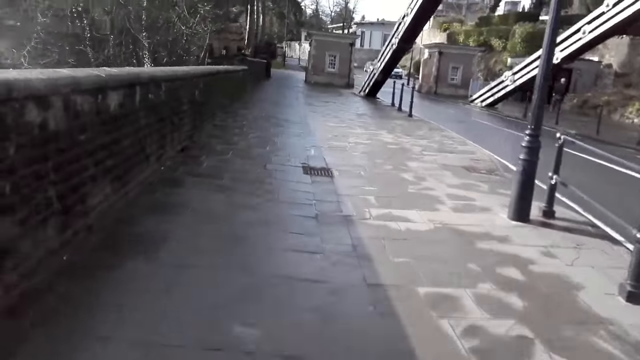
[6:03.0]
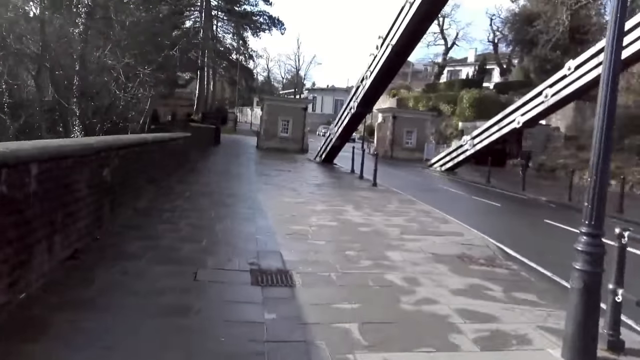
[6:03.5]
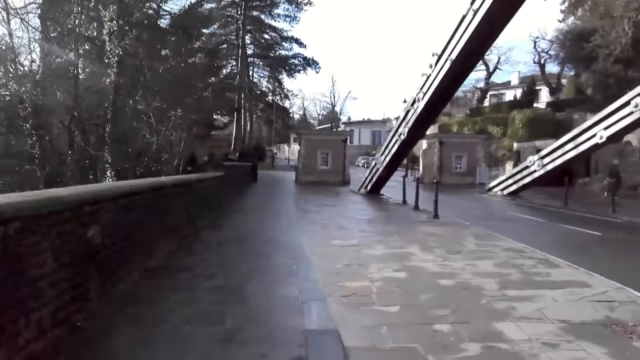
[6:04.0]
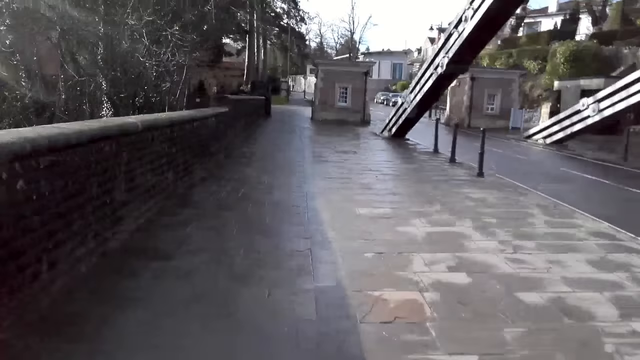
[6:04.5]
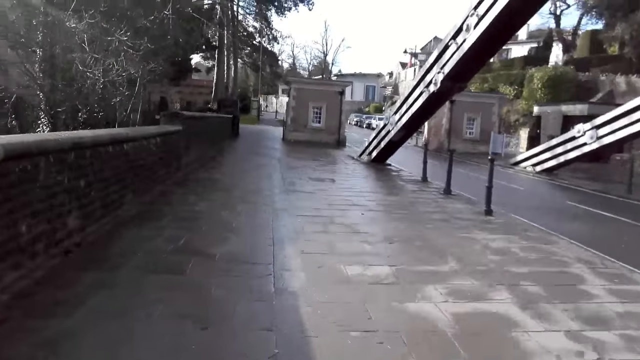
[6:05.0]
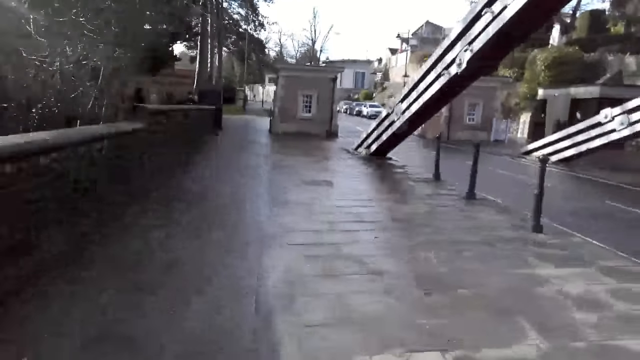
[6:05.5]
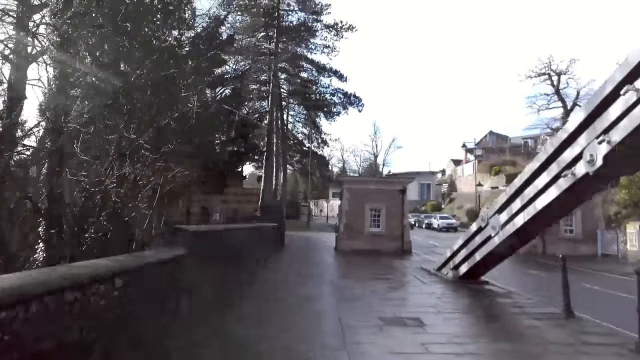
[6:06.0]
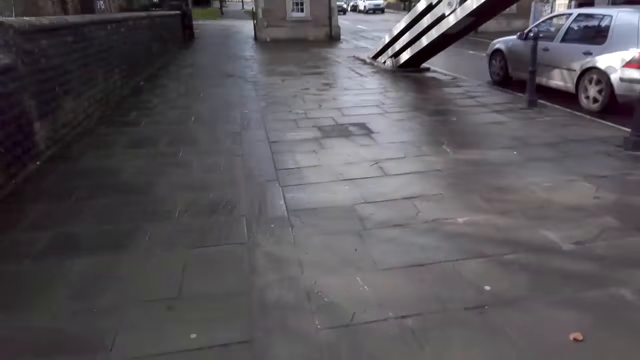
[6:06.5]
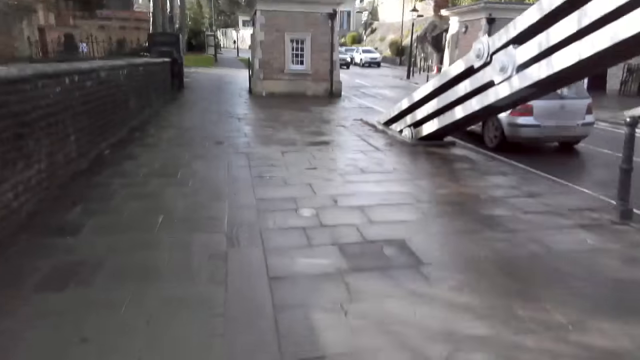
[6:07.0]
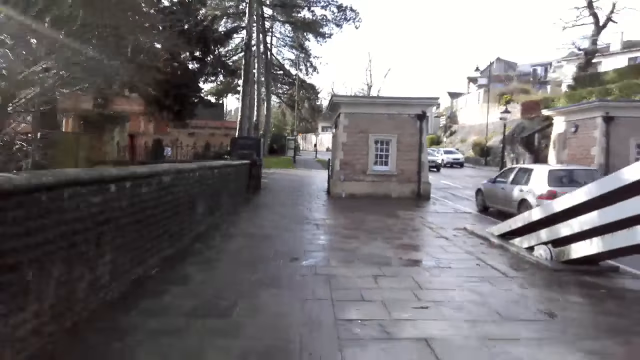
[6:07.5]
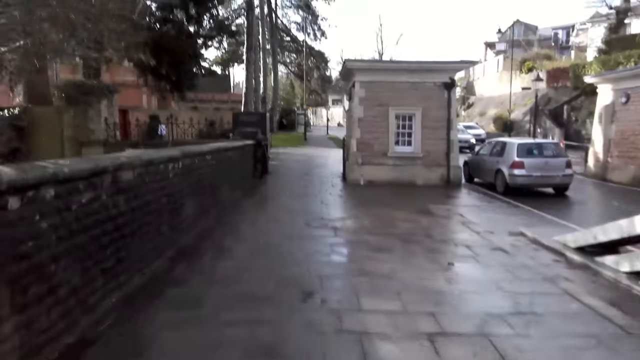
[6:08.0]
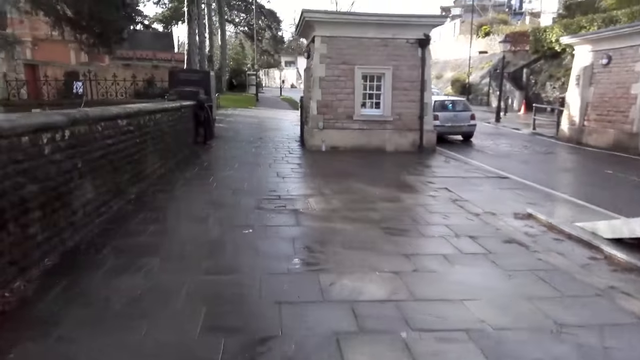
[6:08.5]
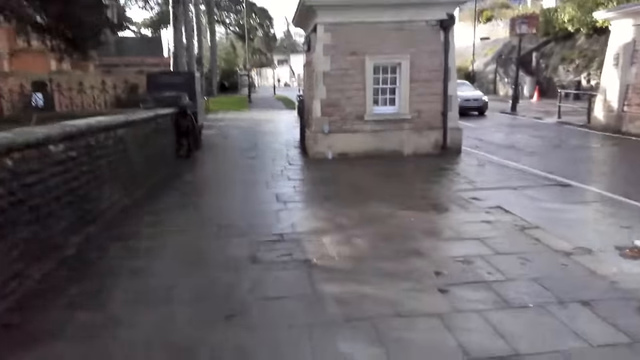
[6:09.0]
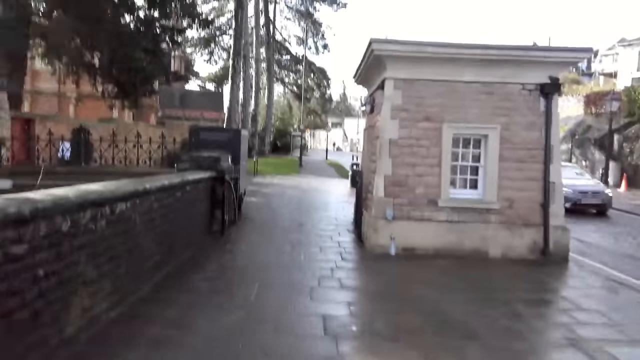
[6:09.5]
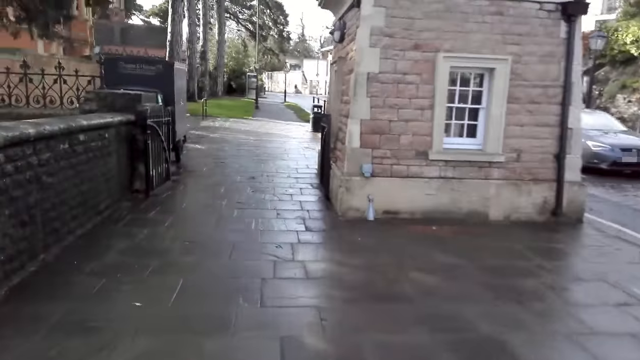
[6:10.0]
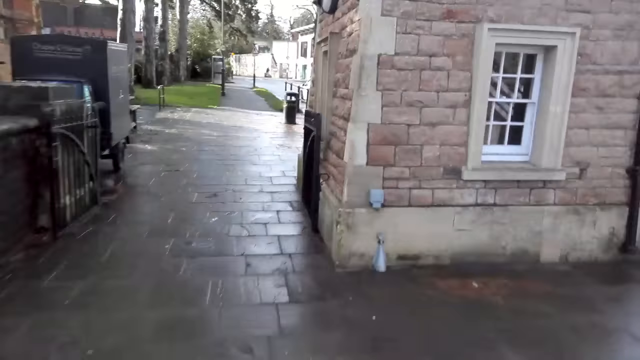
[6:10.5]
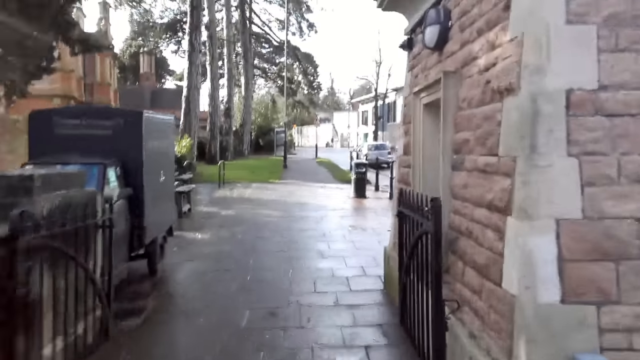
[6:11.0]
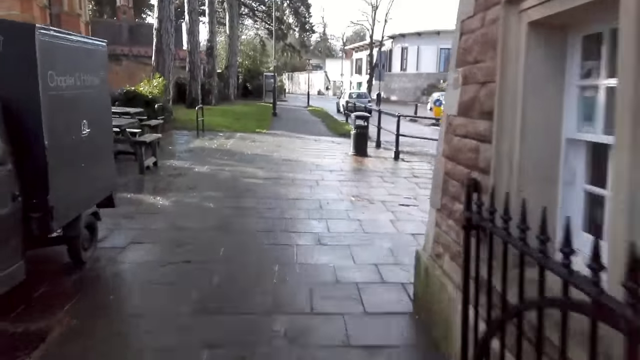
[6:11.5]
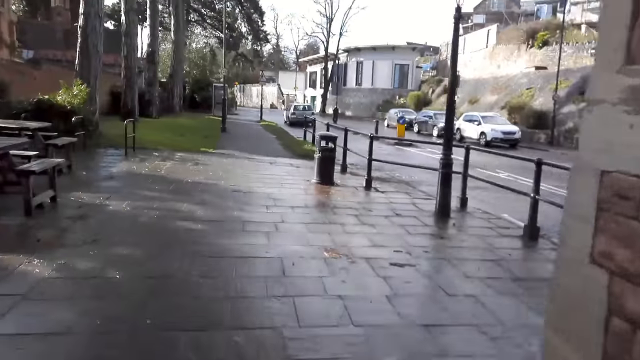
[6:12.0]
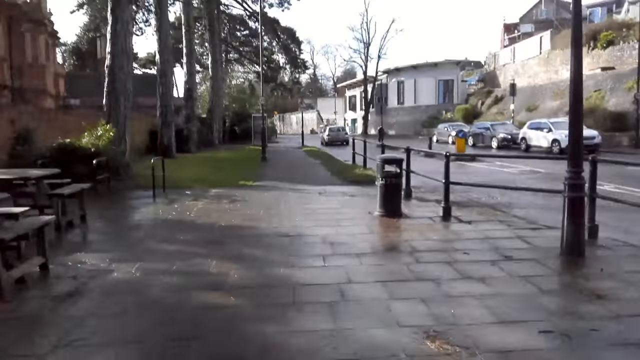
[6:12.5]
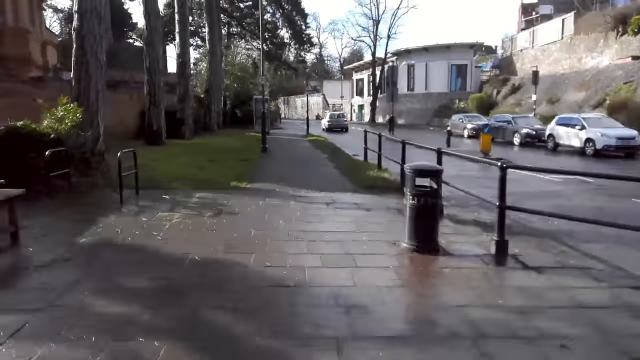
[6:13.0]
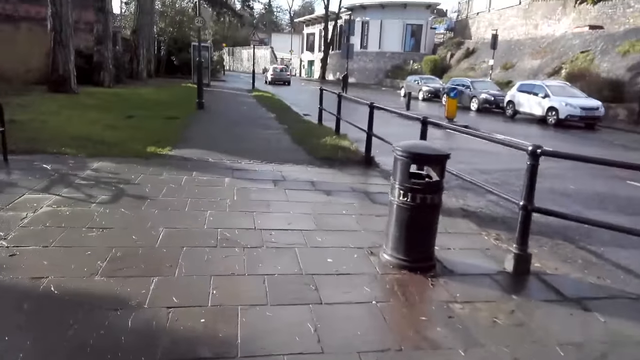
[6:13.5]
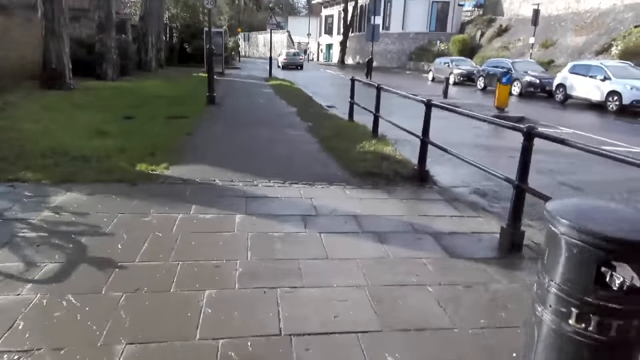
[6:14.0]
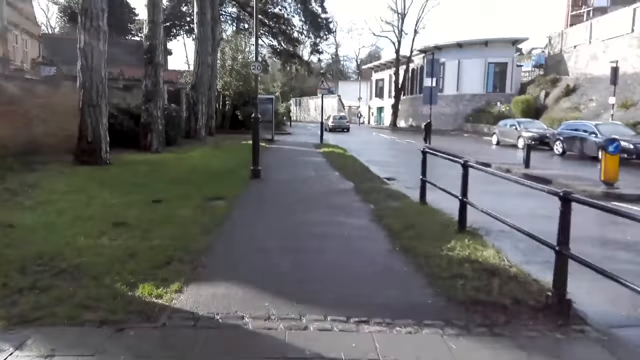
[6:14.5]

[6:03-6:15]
A silver car drives past the camera wearer.

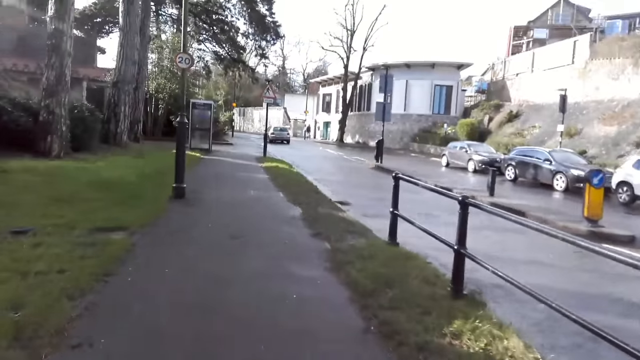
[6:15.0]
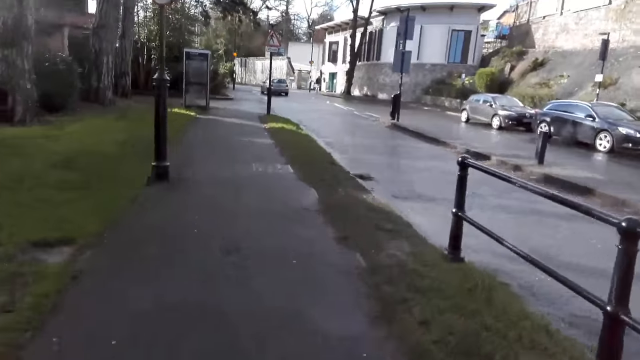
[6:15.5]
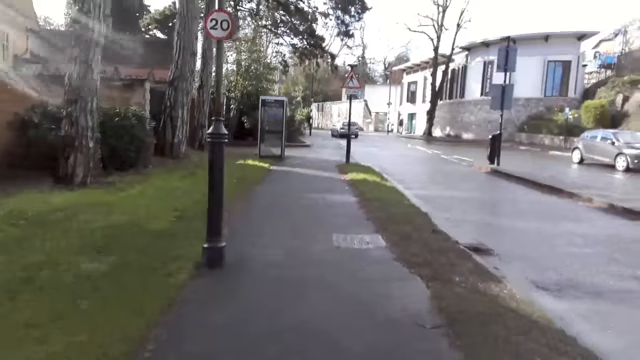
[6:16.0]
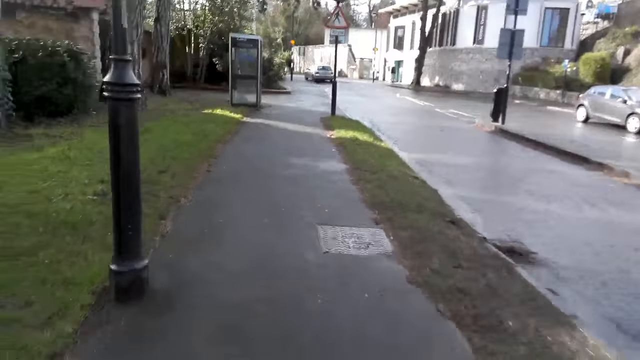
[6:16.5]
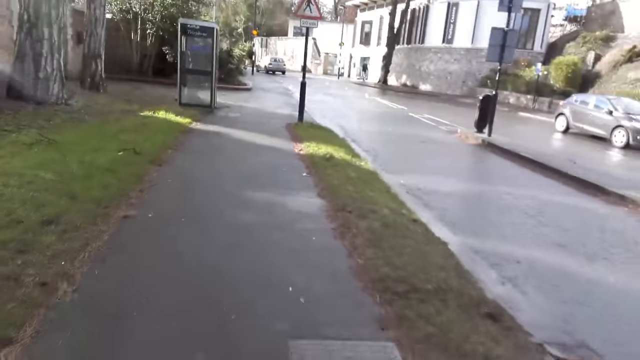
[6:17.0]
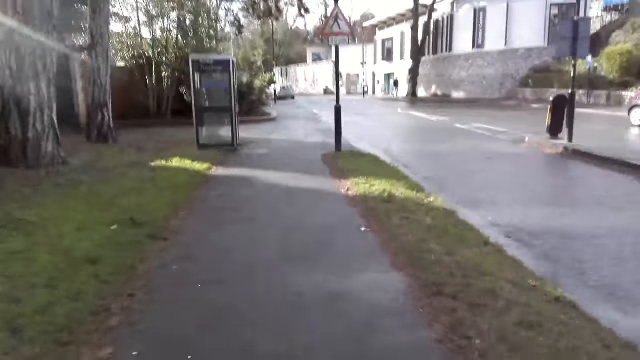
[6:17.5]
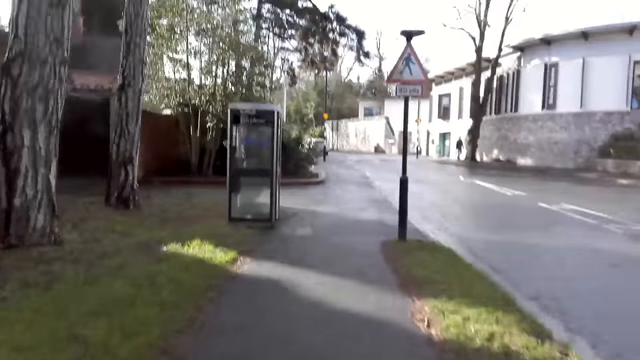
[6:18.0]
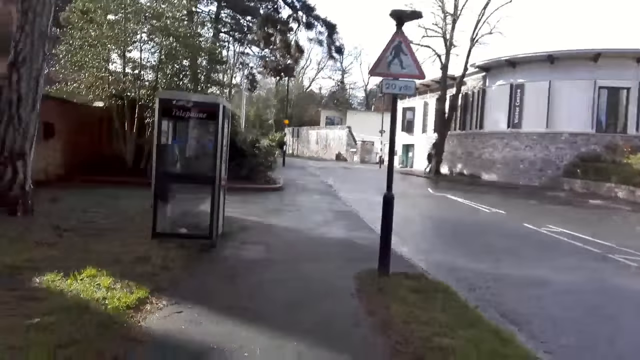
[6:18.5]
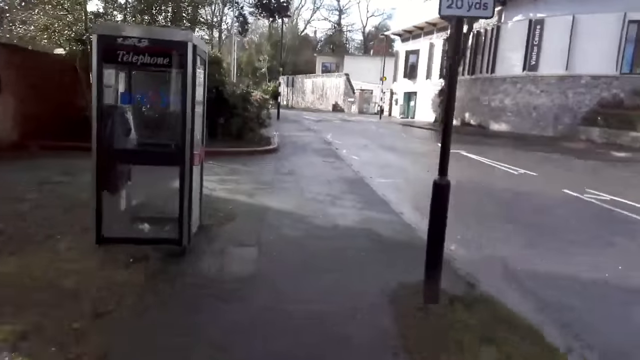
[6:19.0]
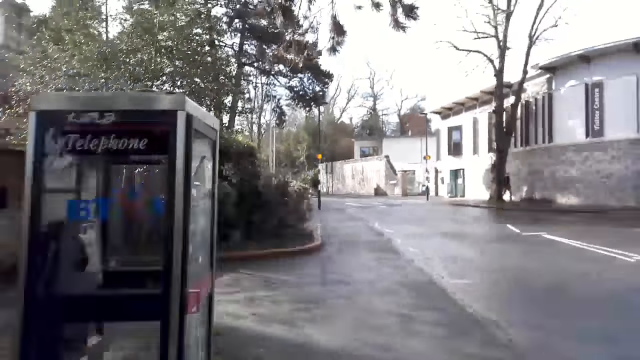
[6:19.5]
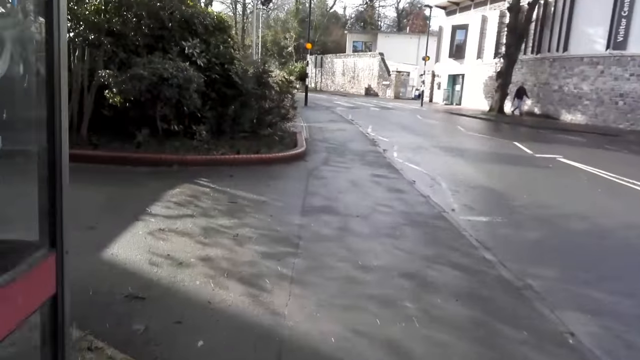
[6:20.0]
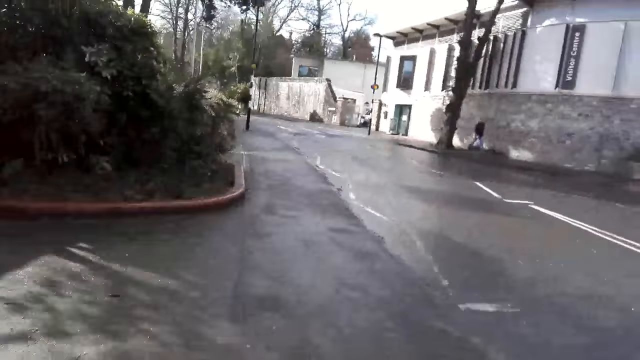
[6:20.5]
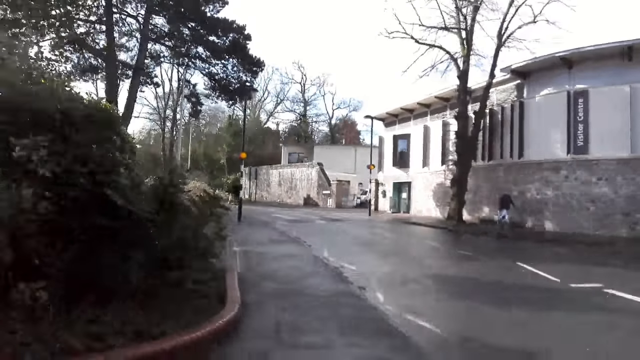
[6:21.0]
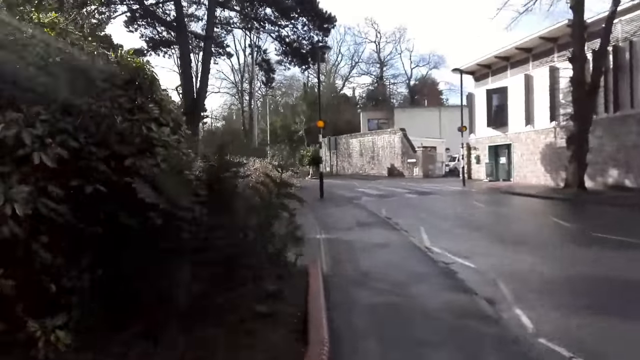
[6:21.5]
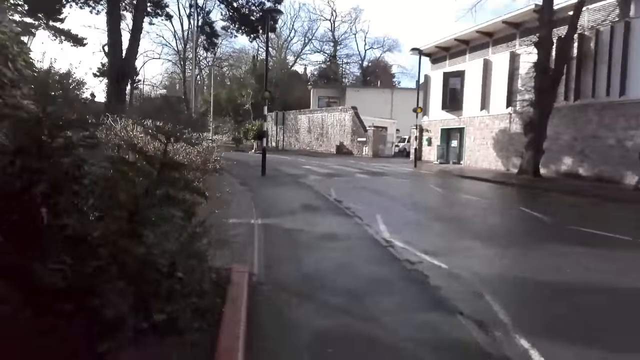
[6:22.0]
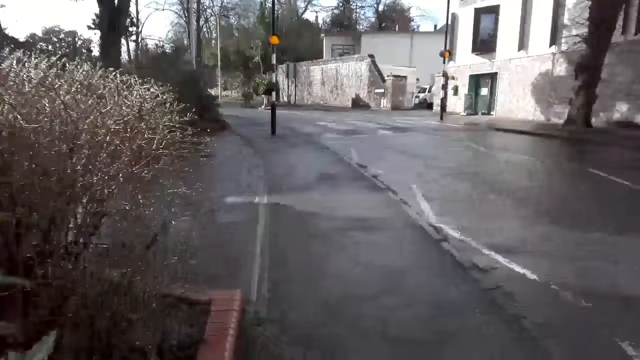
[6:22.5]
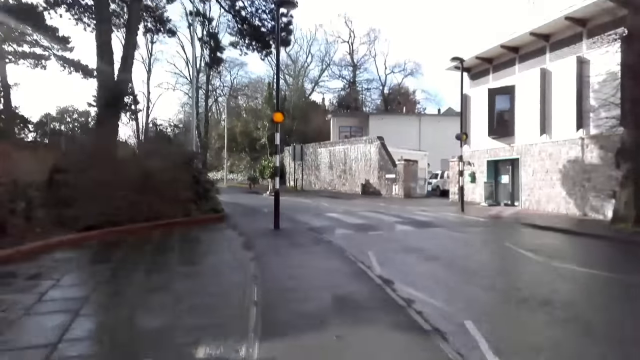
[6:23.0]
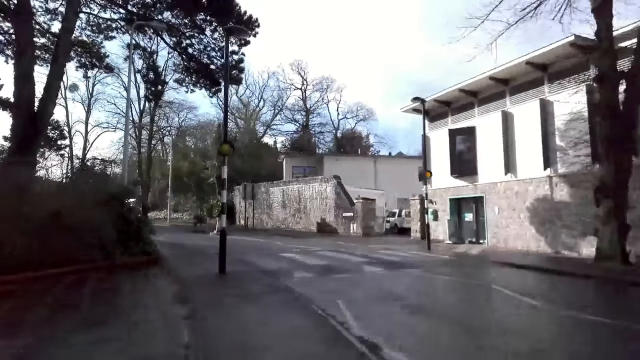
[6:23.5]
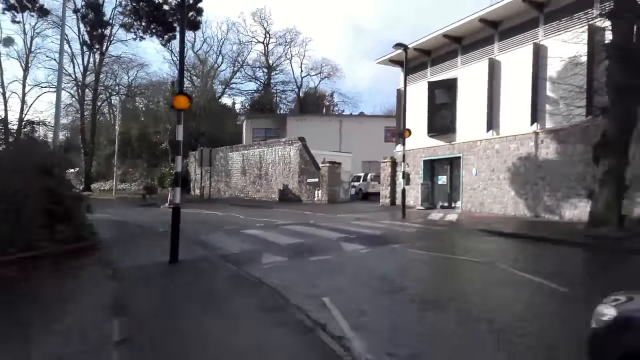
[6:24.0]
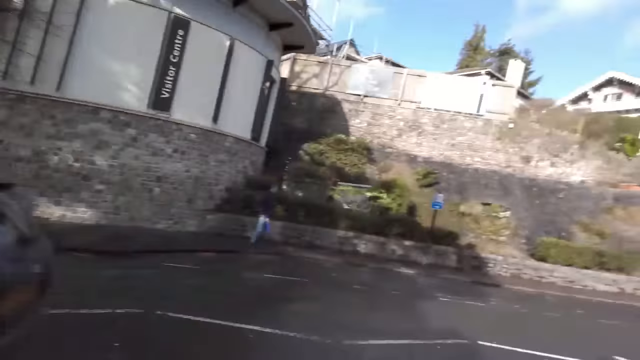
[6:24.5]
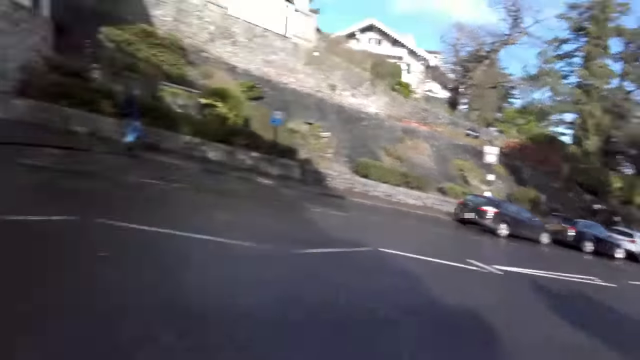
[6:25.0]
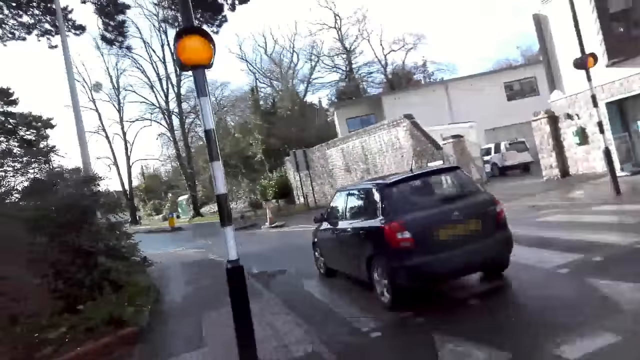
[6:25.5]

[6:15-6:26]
A black car drives past the camera wearer.
